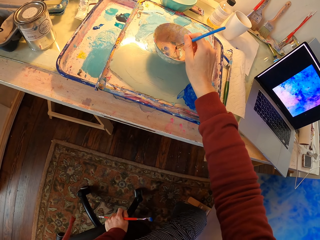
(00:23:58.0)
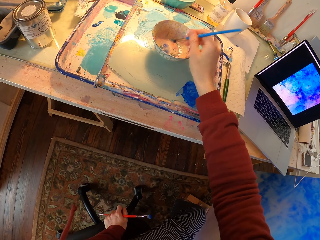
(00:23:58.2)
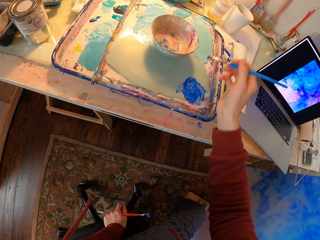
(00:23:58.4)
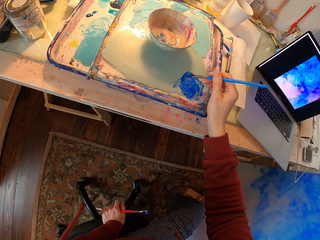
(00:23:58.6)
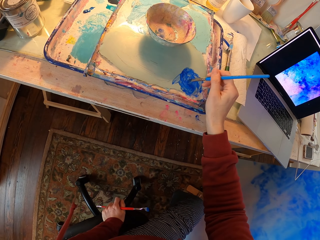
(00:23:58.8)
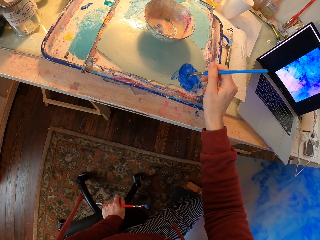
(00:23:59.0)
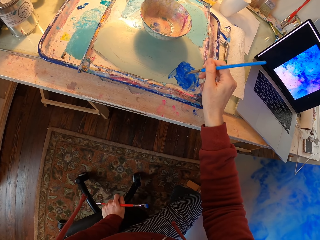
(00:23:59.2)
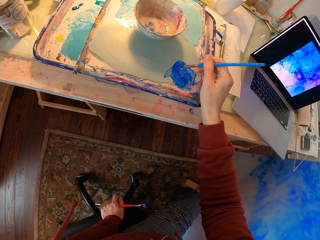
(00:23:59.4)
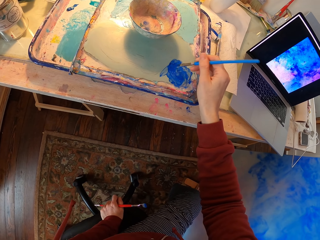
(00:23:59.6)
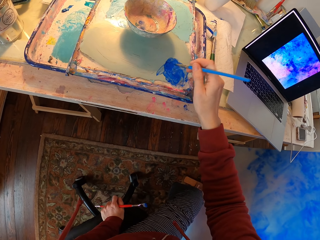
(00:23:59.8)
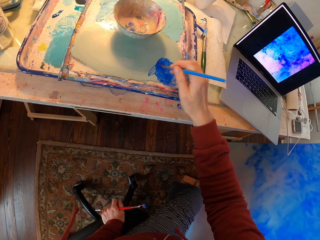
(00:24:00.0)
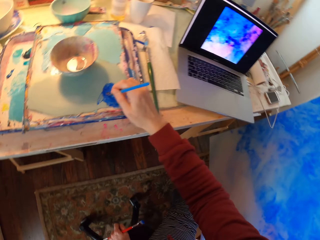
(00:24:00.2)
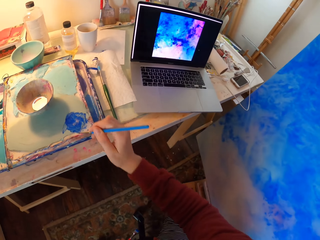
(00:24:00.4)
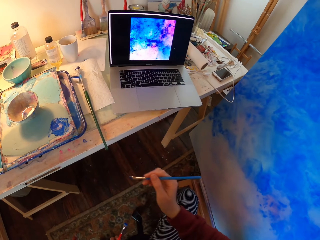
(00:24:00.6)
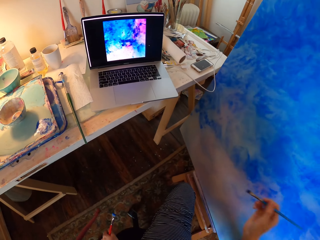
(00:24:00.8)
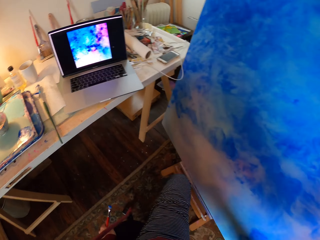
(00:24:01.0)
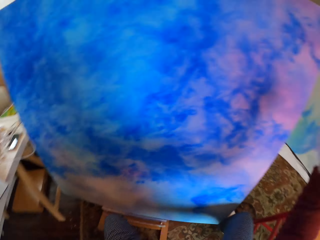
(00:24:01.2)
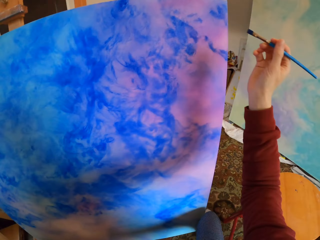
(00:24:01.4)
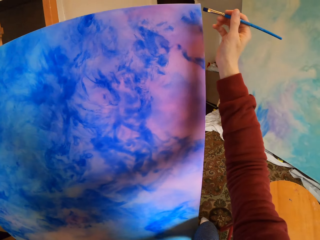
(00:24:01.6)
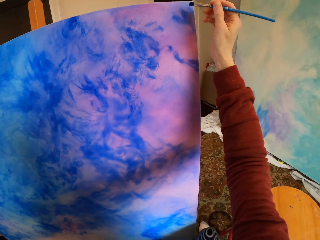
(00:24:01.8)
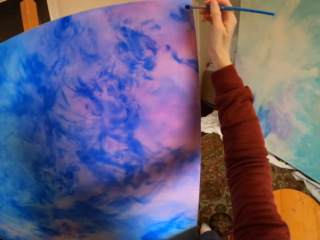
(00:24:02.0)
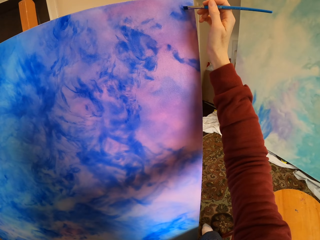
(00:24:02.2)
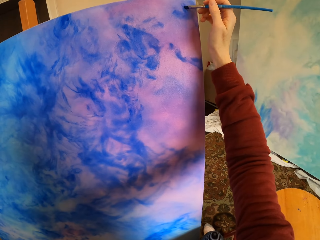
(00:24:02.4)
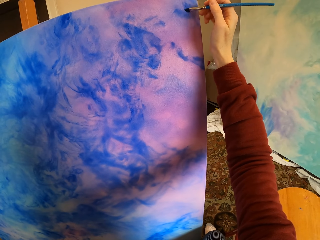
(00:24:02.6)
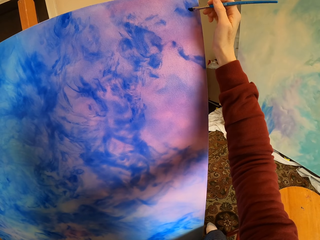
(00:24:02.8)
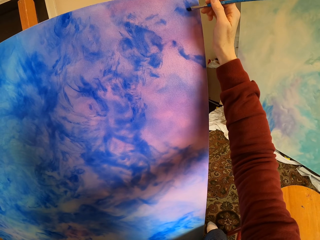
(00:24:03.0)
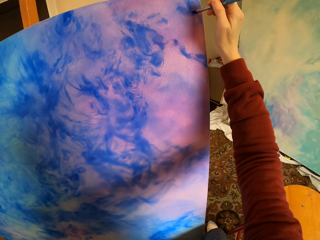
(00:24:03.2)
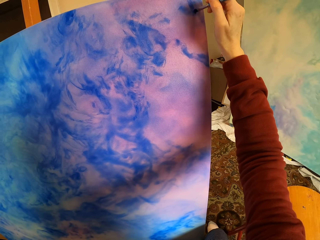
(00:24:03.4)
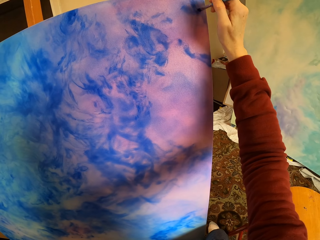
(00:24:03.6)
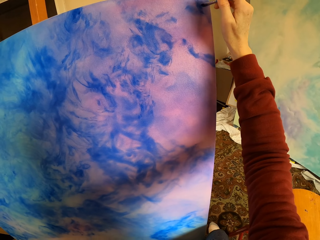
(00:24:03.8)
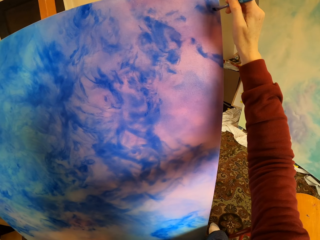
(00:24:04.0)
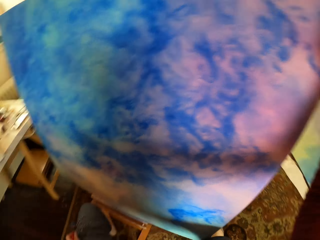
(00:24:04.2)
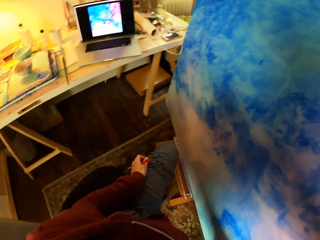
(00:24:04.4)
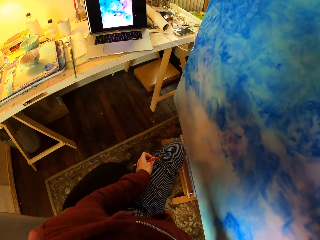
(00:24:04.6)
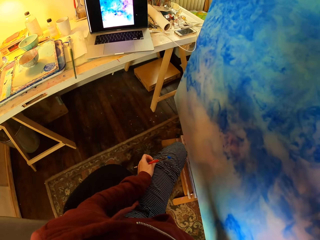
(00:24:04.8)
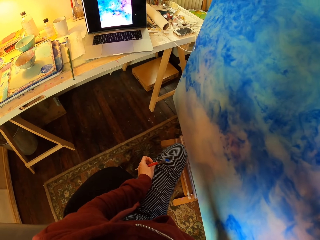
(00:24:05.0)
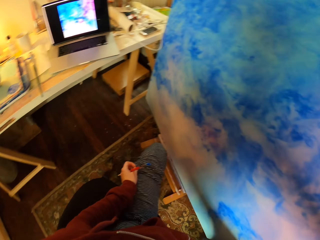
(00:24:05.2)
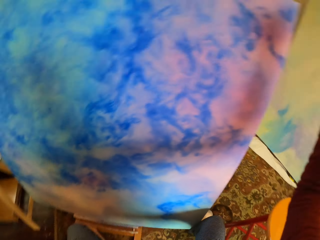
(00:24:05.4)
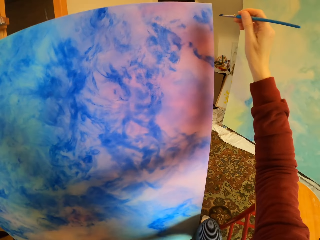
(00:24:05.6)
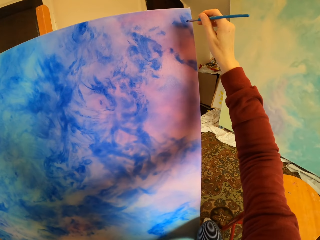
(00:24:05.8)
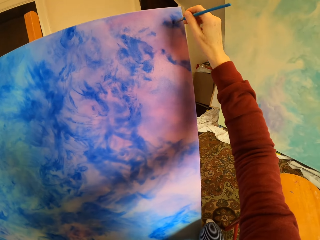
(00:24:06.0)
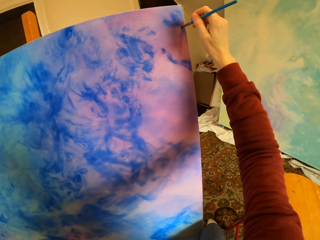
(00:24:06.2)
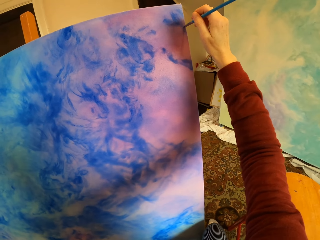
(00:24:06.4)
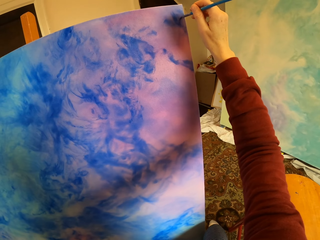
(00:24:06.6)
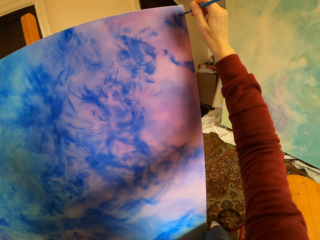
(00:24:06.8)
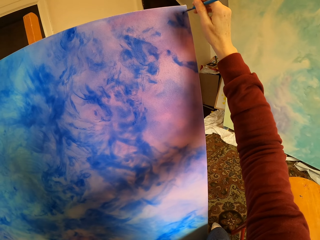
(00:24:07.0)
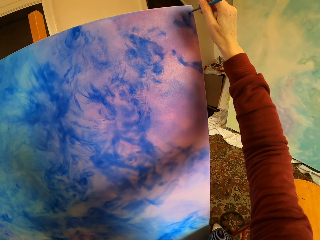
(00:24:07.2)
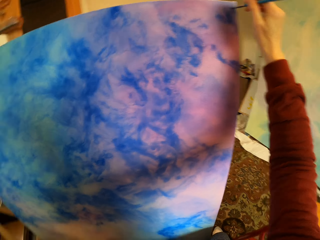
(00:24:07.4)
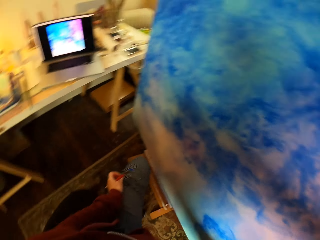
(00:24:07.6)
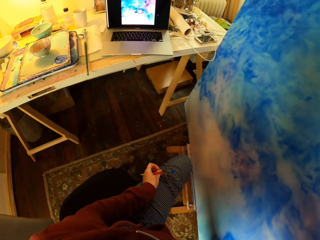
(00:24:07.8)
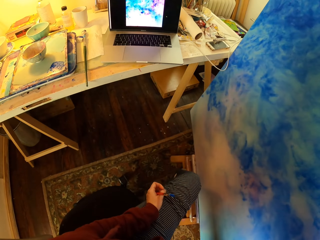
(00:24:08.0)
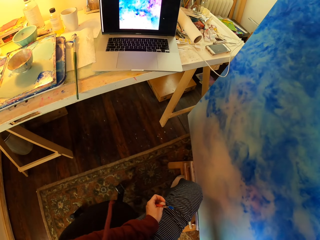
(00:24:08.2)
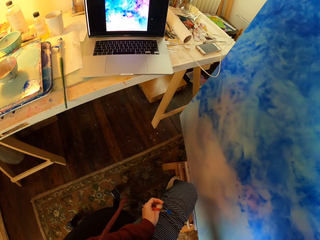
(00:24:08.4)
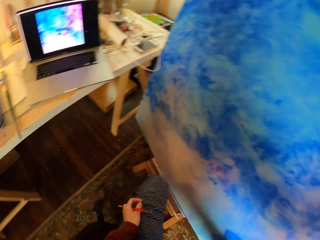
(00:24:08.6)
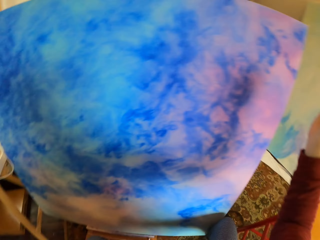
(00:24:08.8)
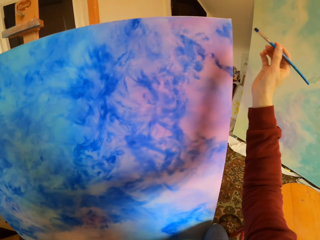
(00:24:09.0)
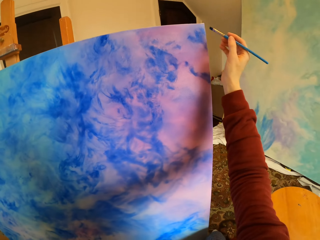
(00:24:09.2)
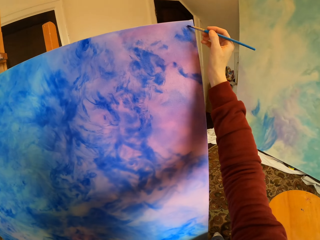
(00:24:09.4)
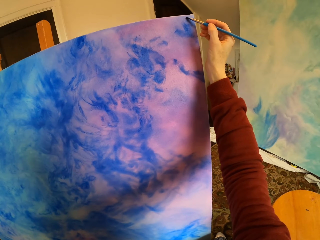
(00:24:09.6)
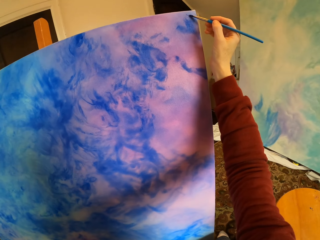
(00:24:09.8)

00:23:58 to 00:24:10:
The camera wearer dips the brush to the water bowl. They put paint on the brush. They paint a wooden board. They look at the laptop. They paint art. They look at the laptop.

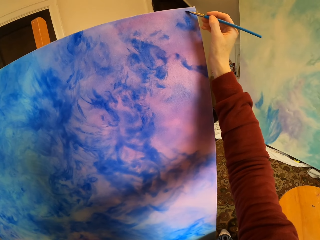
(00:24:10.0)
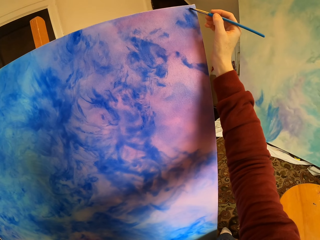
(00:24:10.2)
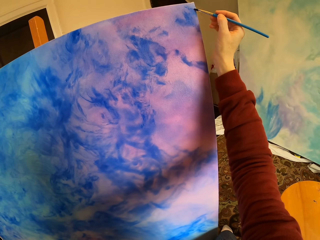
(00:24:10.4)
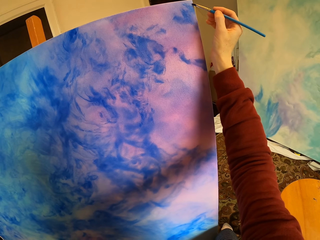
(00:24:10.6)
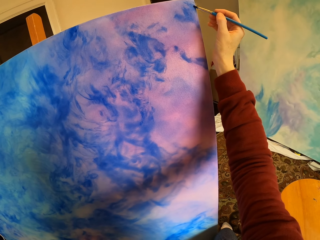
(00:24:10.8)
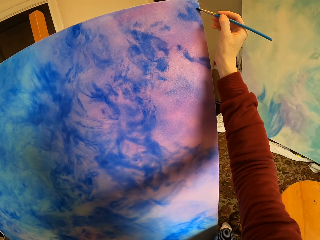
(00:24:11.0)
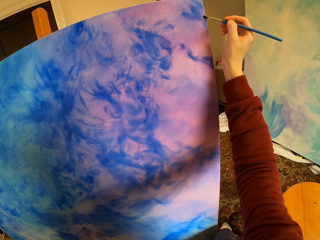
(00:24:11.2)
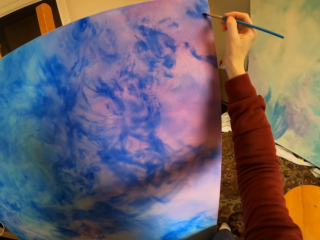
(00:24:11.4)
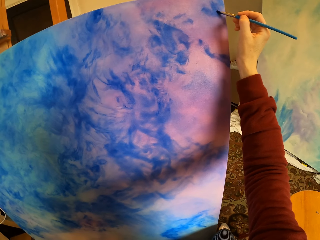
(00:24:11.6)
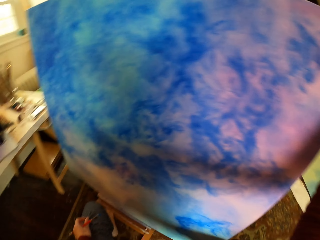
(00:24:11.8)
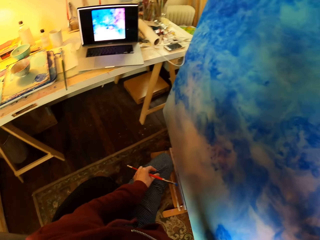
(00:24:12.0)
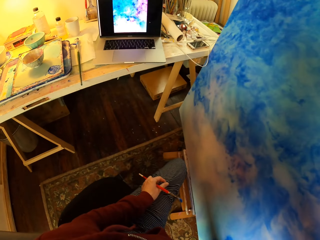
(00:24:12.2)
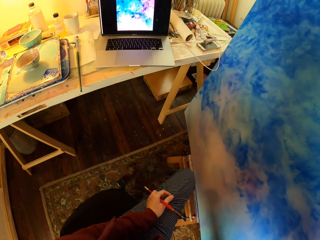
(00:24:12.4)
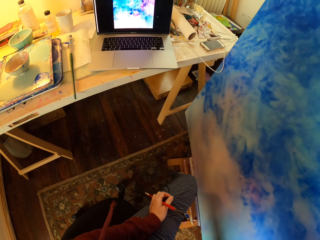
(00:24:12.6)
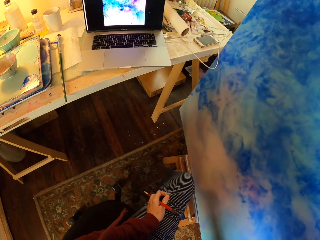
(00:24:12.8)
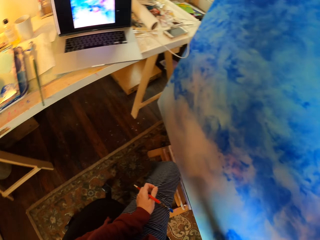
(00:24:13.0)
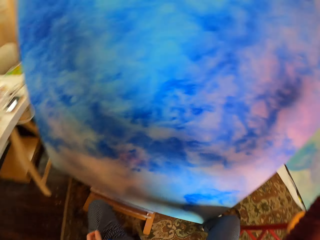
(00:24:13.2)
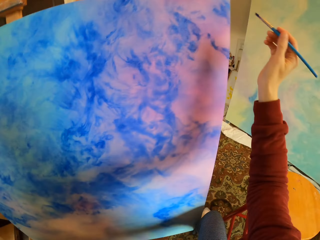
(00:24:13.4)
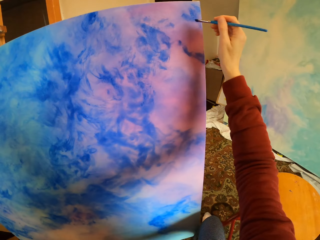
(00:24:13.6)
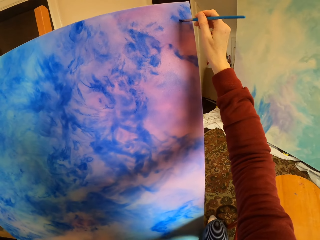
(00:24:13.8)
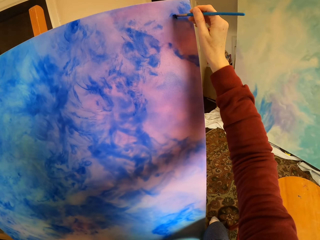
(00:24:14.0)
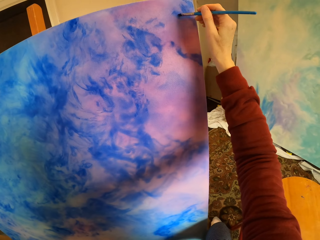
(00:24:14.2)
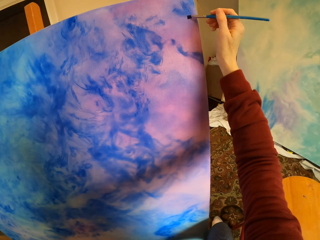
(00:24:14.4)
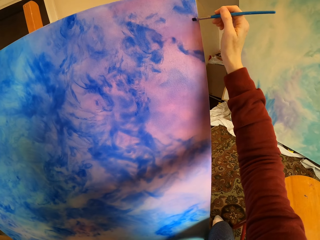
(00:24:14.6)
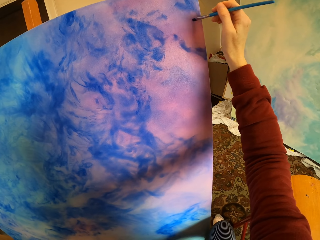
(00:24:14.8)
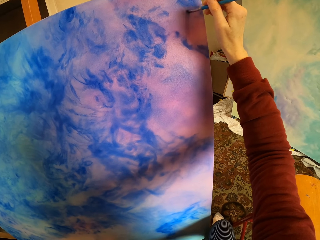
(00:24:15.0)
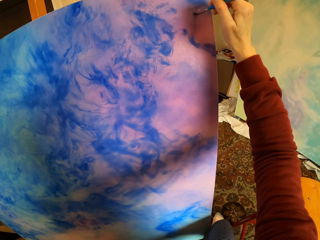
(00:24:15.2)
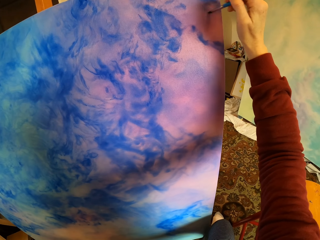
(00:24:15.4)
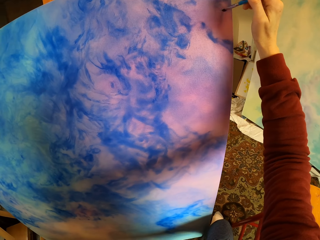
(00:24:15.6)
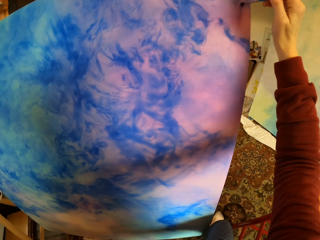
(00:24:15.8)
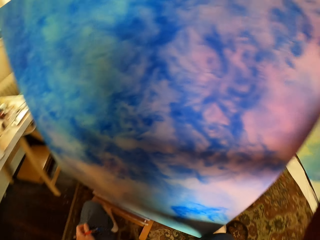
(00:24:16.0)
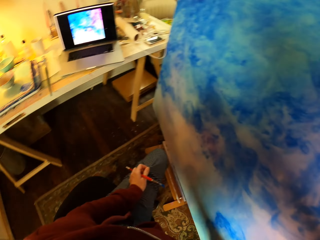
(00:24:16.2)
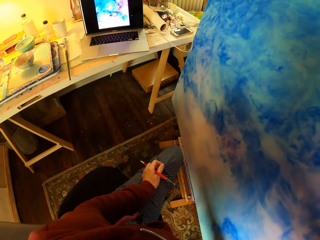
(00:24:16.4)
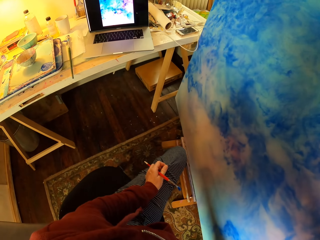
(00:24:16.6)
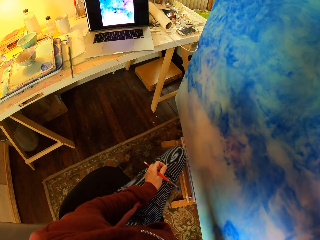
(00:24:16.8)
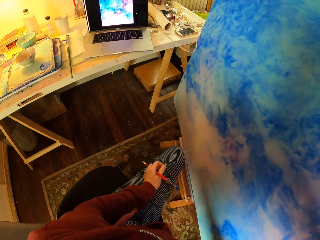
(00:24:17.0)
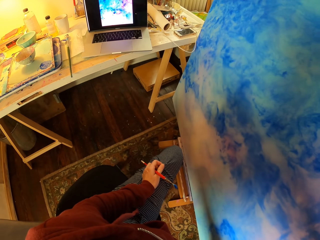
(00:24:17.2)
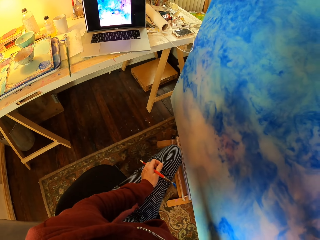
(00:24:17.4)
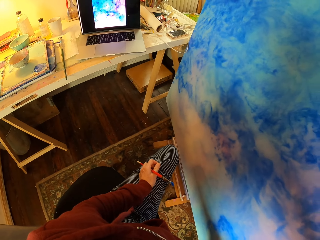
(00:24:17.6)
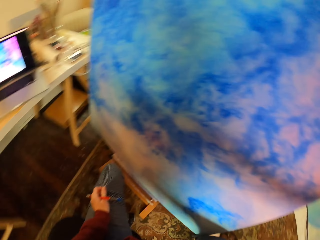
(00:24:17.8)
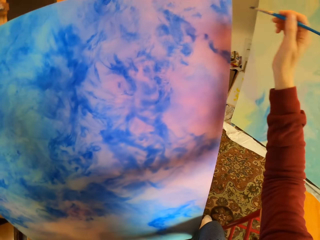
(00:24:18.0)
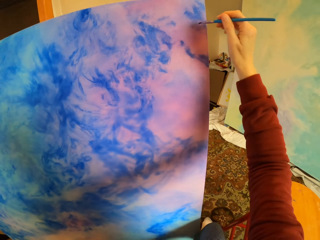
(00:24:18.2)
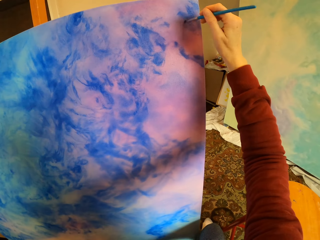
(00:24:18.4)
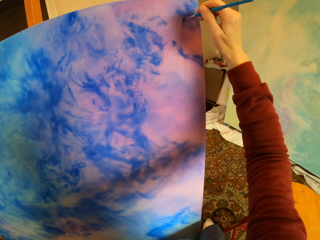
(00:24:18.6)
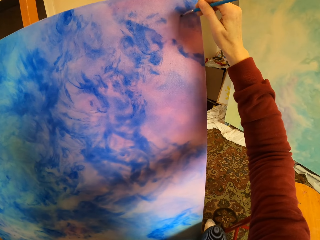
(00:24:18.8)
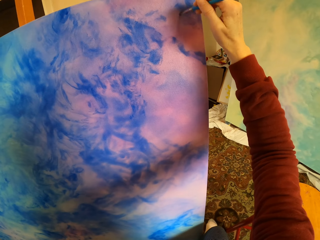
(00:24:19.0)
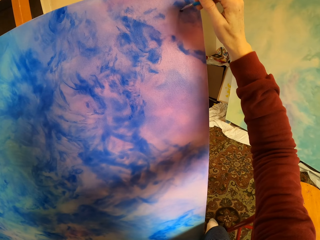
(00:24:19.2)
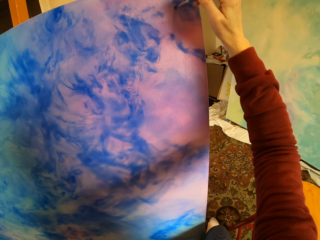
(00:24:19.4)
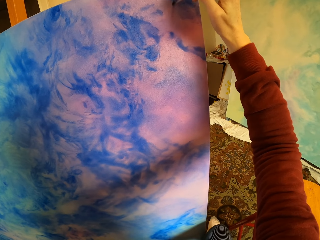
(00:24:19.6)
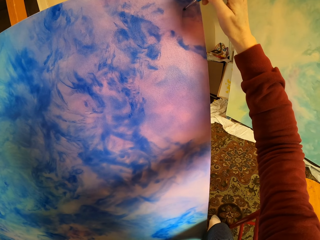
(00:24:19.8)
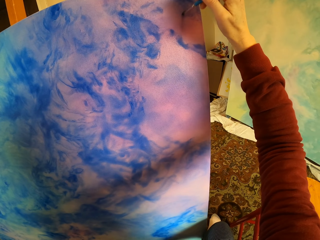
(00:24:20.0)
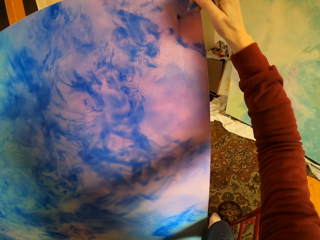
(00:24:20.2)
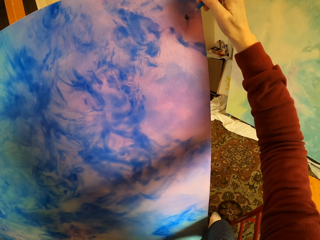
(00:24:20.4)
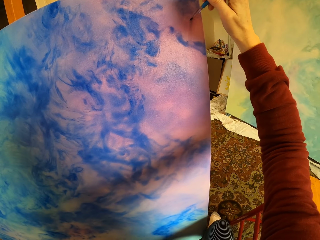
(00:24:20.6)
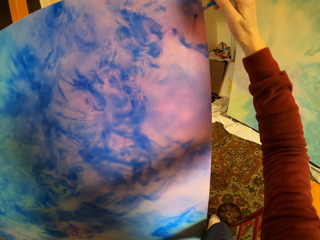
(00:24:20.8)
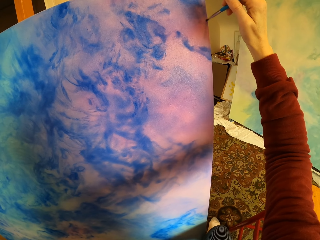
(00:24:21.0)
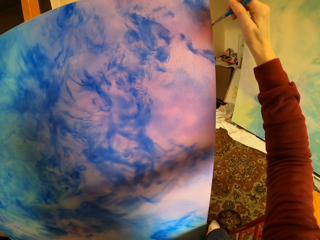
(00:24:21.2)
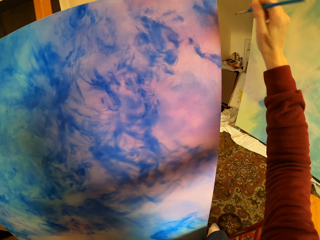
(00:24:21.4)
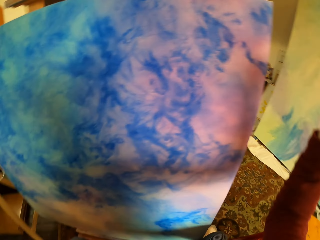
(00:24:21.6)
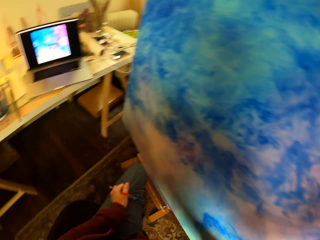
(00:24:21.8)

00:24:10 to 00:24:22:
The camera wearer paints art. They look at the laptop. They paint the art. They look at the laptop. They paint the art.
